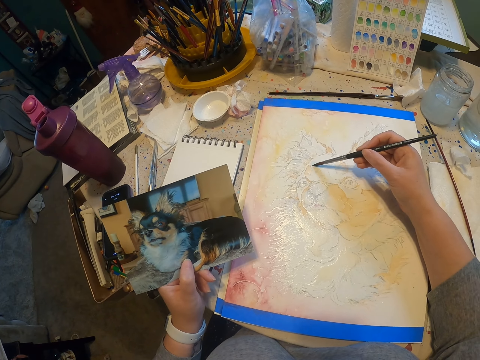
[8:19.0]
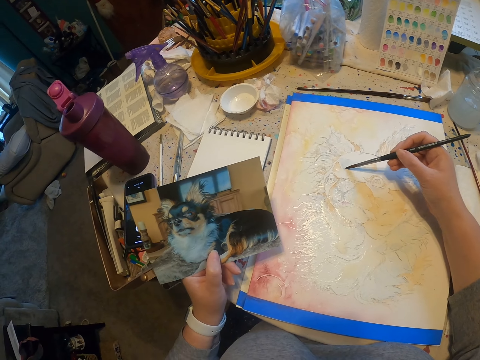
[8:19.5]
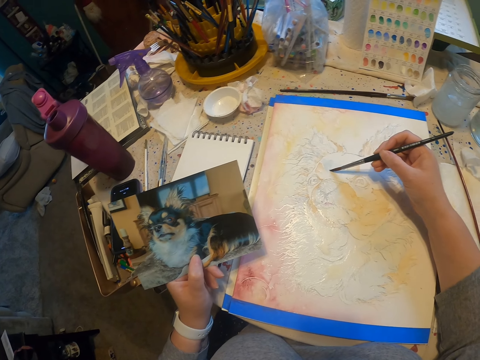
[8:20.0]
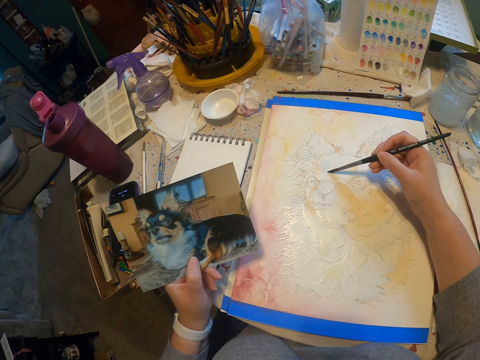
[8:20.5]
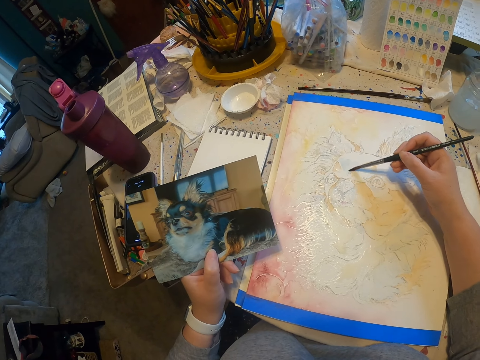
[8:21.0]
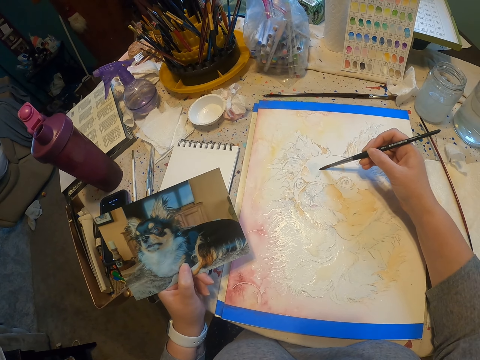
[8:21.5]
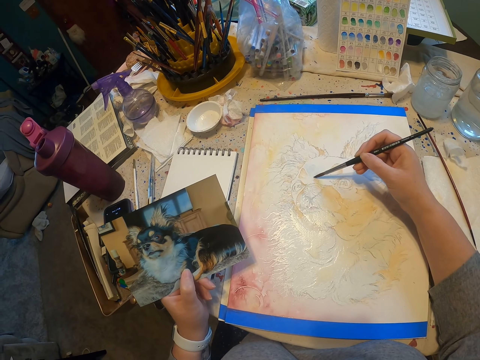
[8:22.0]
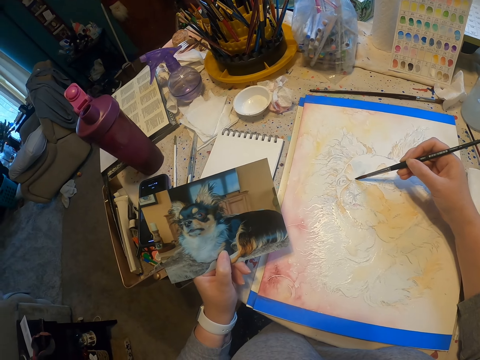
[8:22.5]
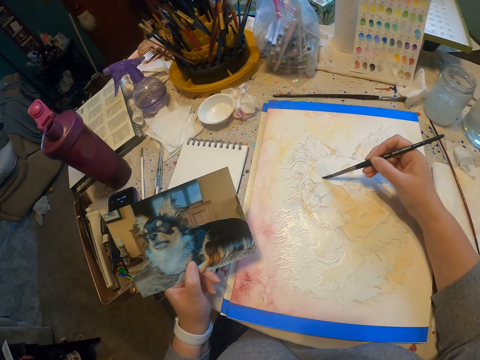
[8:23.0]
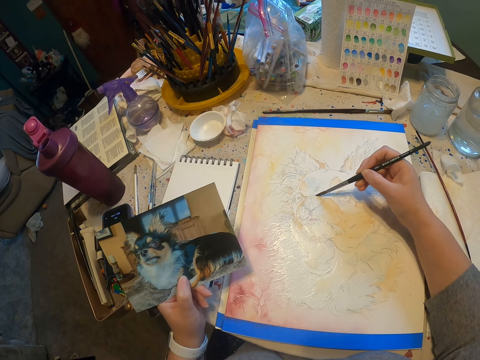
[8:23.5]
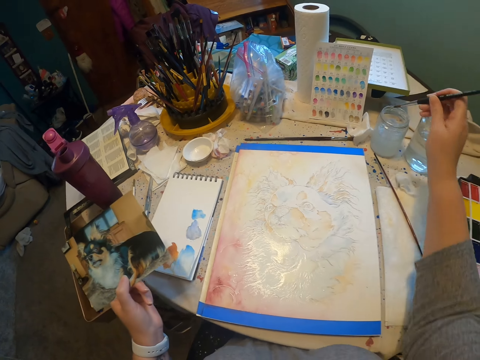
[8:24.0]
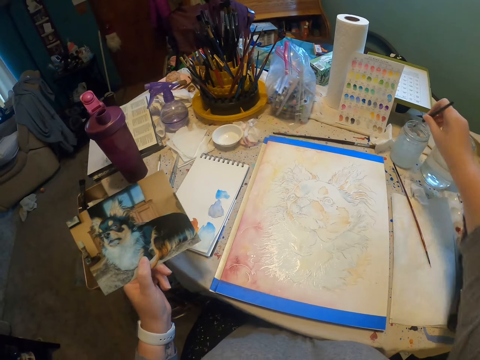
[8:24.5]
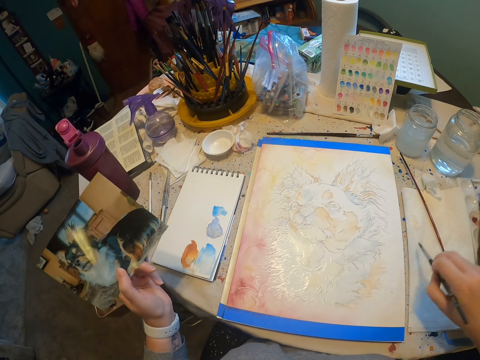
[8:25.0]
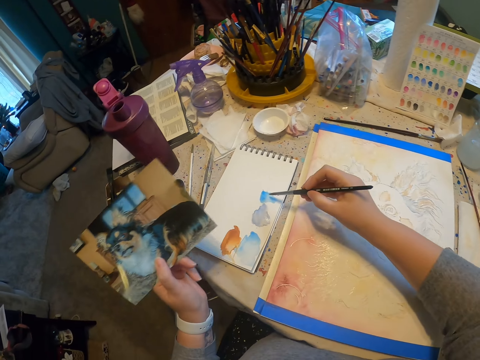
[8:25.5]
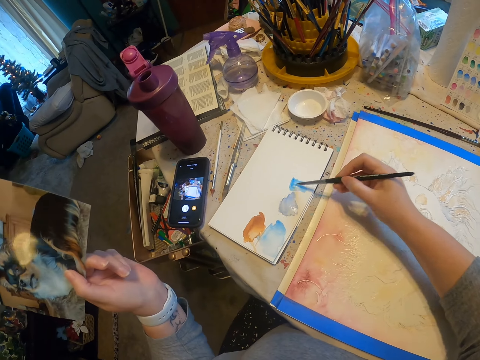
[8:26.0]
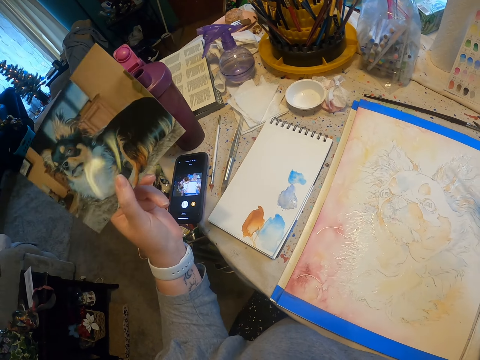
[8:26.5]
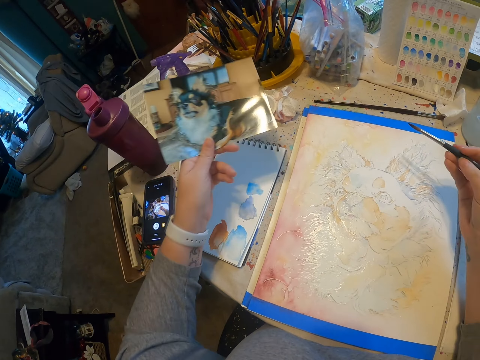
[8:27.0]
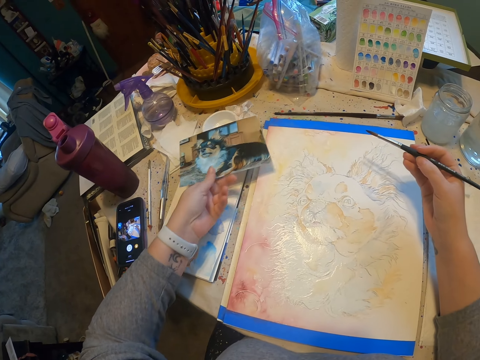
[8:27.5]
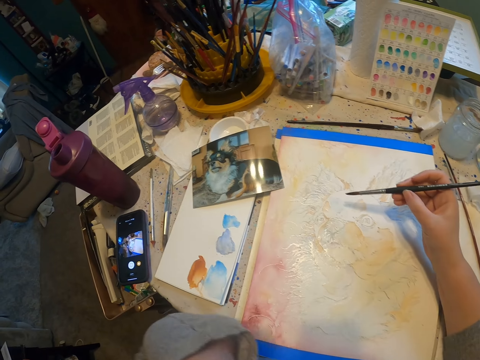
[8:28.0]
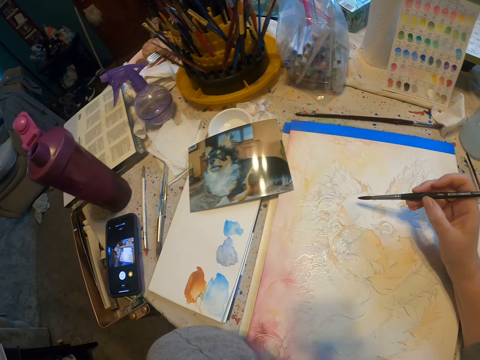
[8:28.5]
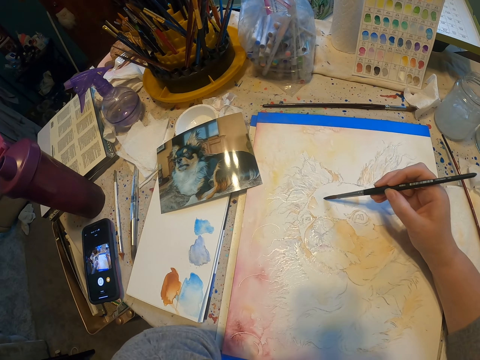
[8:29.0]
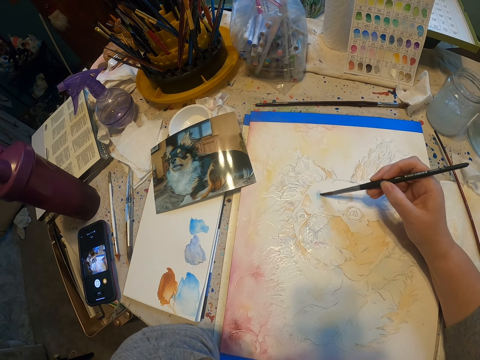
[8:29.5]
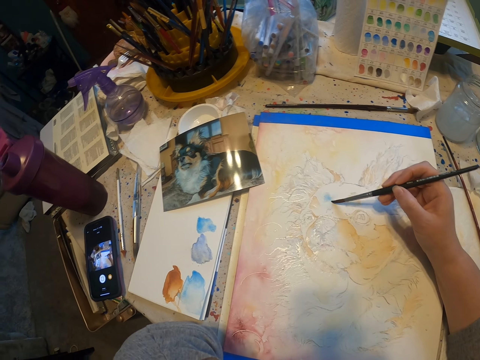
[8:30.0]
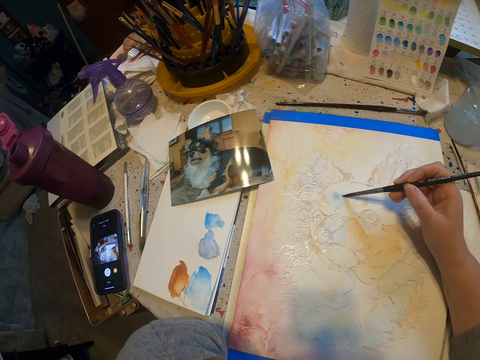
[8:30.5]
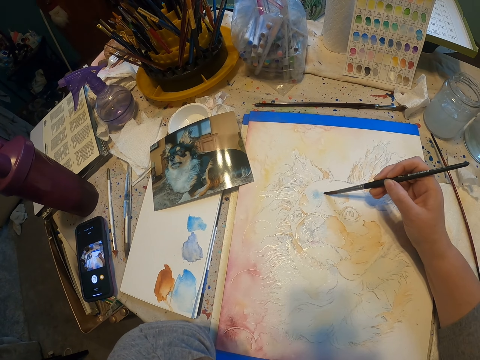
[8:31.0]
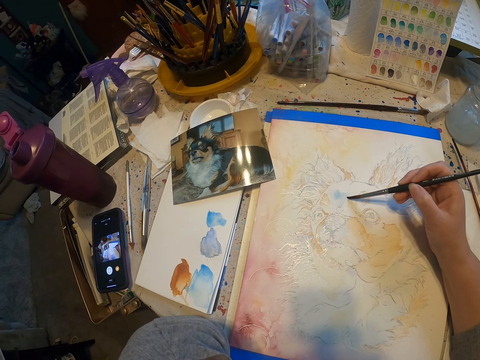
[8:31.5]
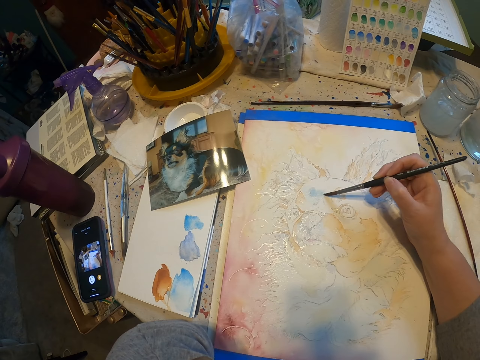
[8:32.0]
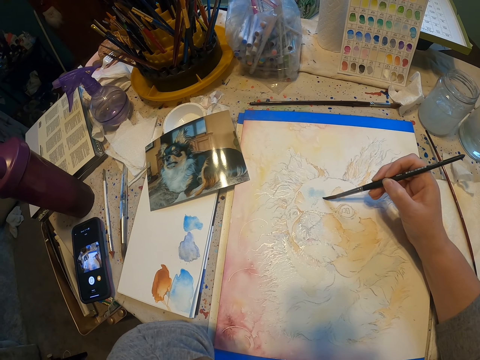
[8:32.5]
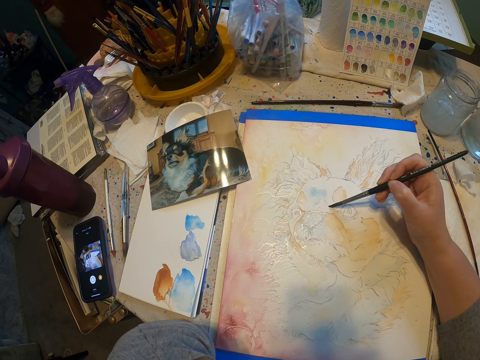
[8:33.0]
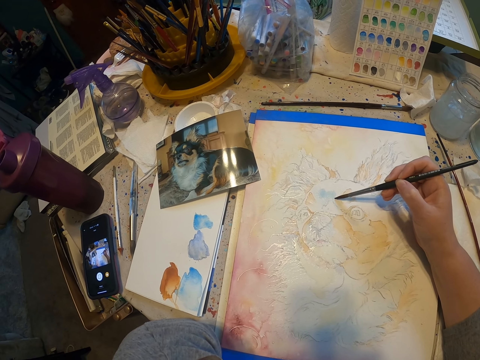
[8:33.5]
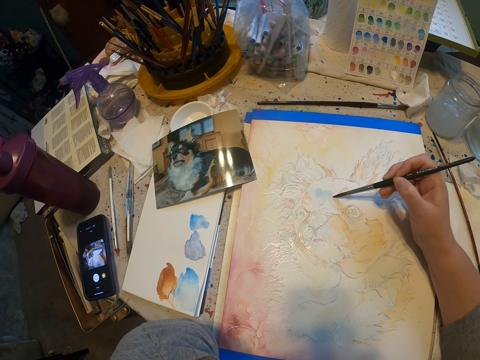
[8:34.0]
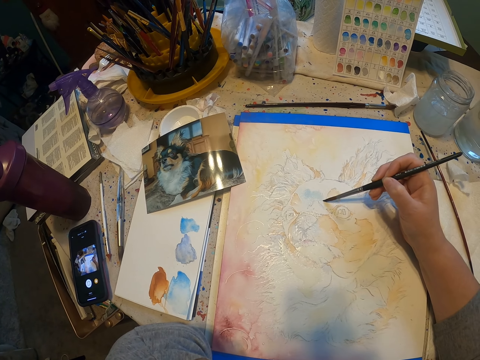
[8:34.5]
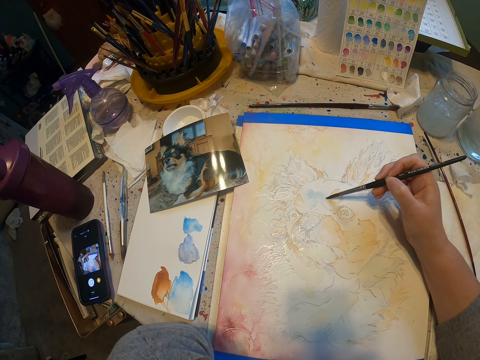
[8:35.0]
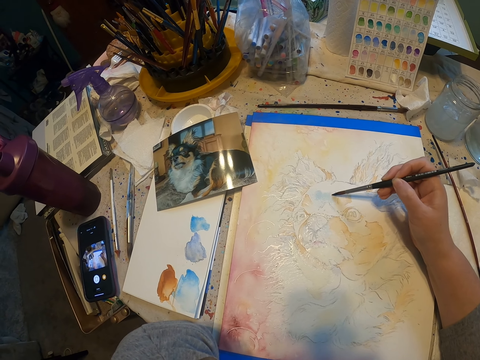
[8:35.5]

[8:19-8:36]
The camera wearer paints the picture using the painting brush. They rub the brush on the paint. They put the picture on the table. They rub the brush on the paint. They paint the drawing with the paint brush.

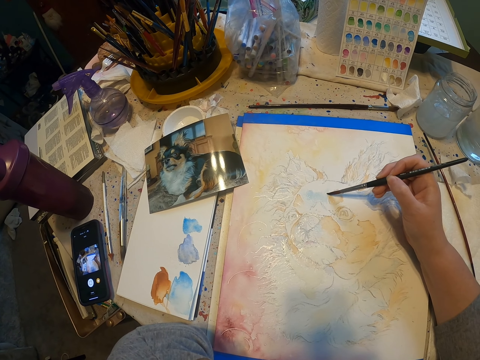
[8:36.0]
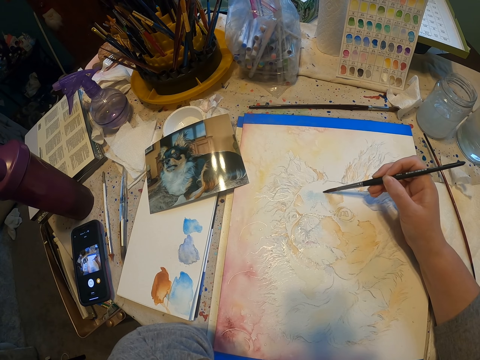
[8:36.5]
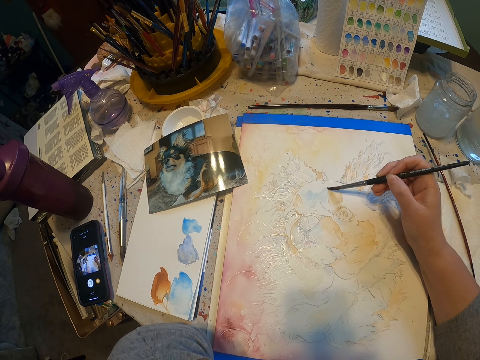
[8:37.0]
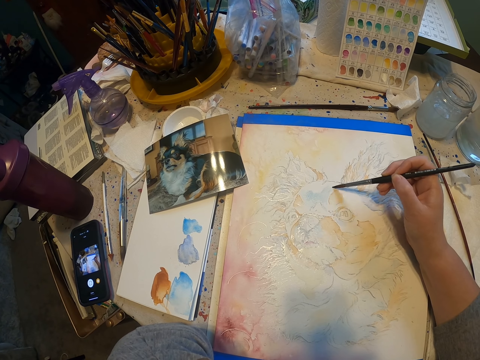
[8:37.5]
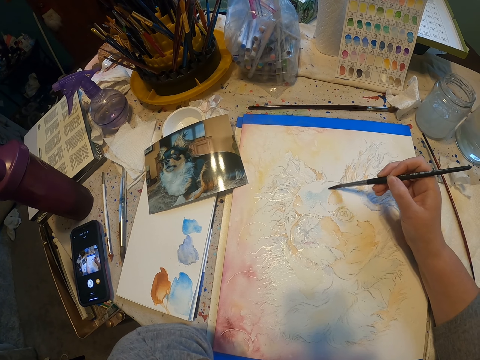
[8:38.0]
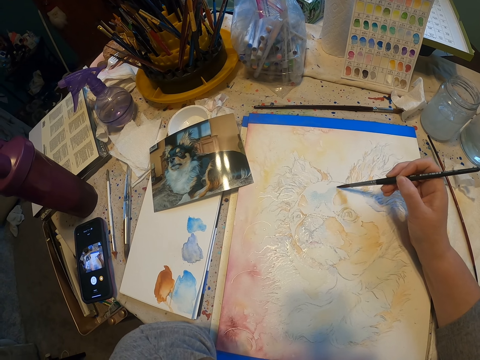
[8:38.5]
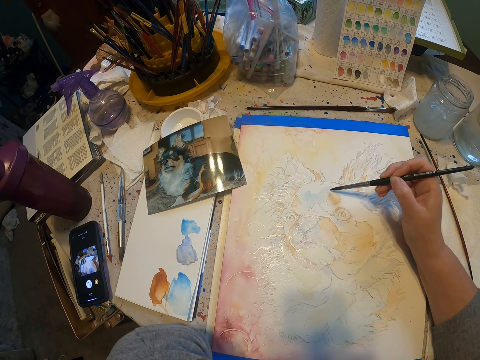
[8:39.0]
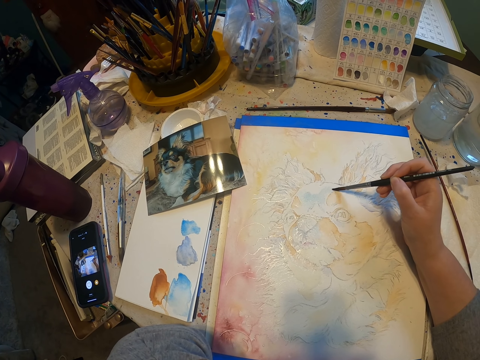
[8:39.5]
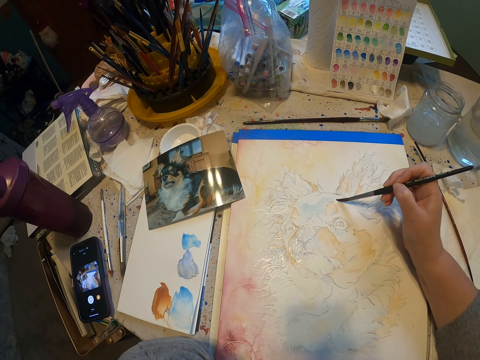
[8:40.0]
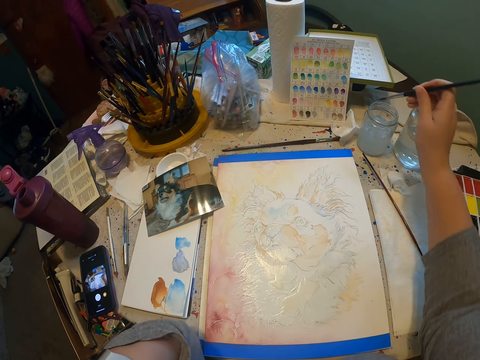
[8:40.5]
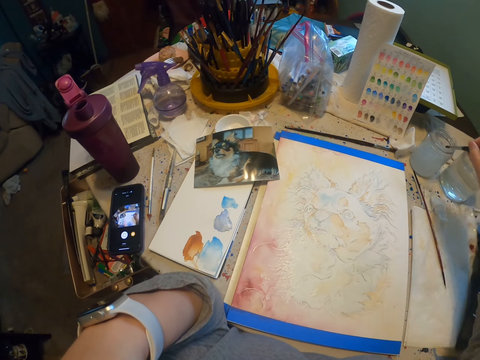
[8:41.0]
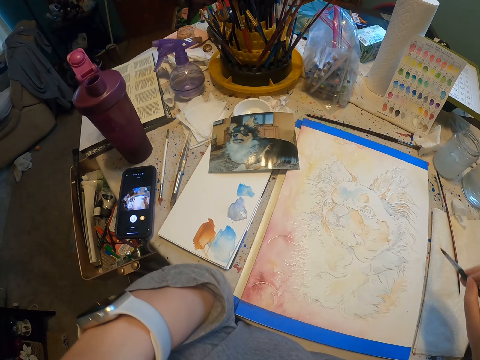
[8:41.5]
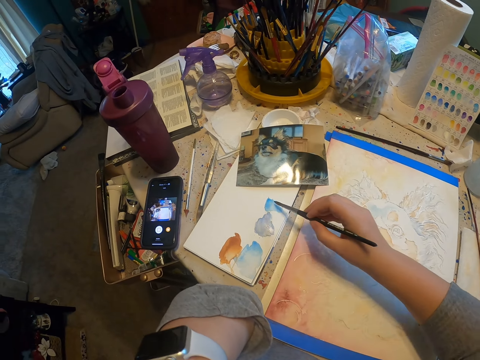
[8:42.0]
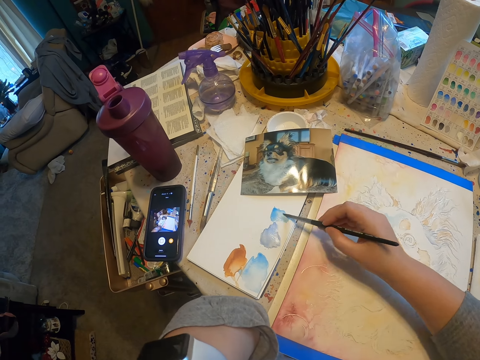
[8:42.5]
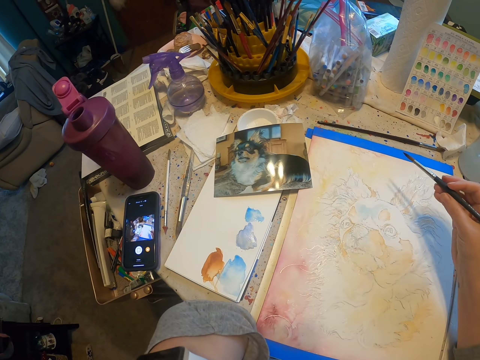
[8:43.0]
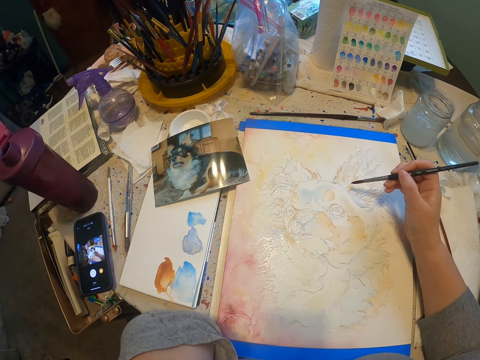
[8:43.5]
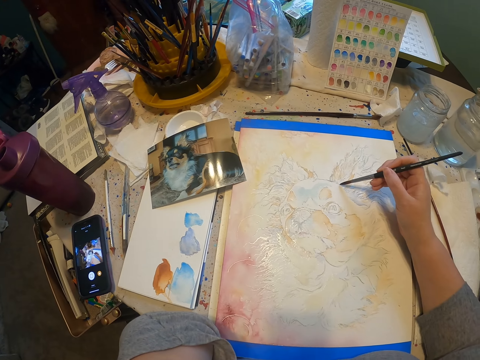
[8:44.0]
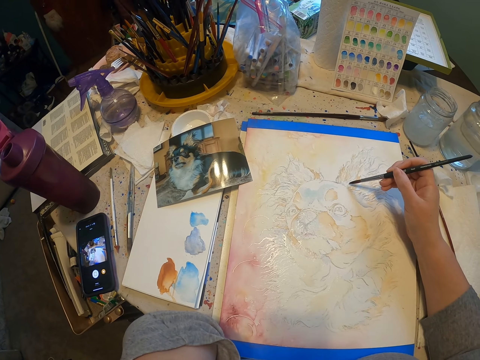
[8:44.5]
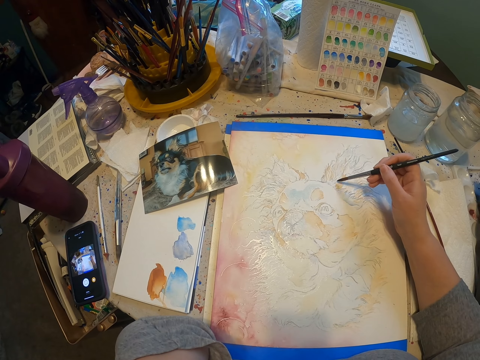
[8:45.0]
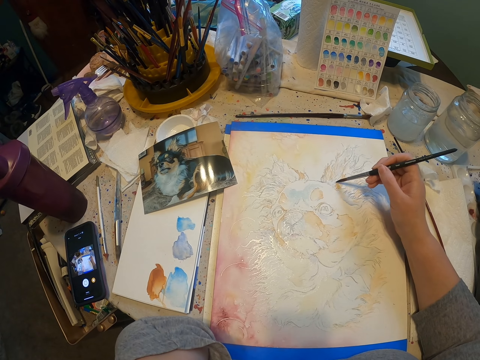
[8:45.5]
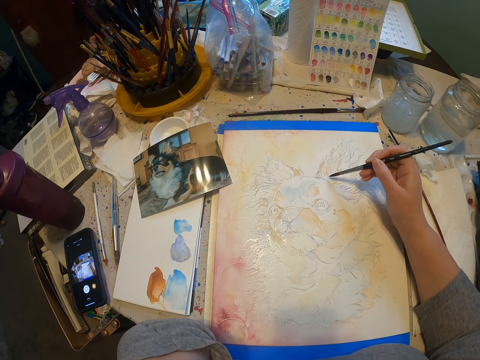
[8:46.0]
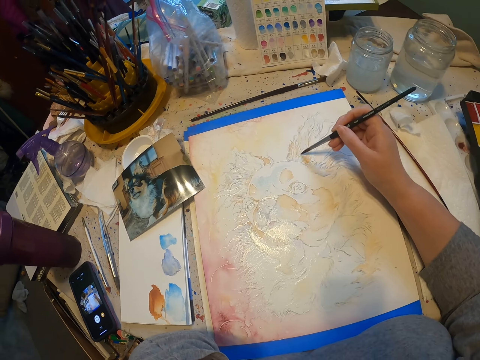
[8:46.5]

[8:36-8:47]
The camera wearer dips the painting brush in the liquid in the glass. They rub the brush on the paint. They paint the picture using the painting brush. They rub the brush on the paint.
